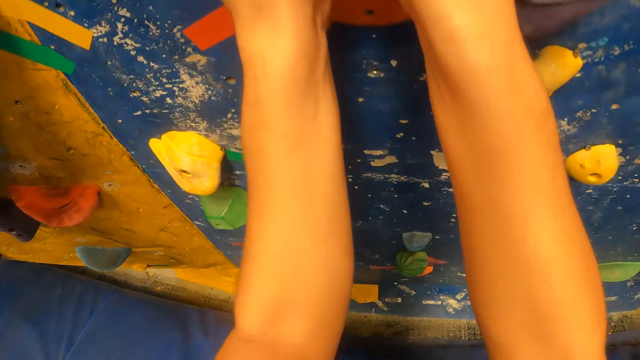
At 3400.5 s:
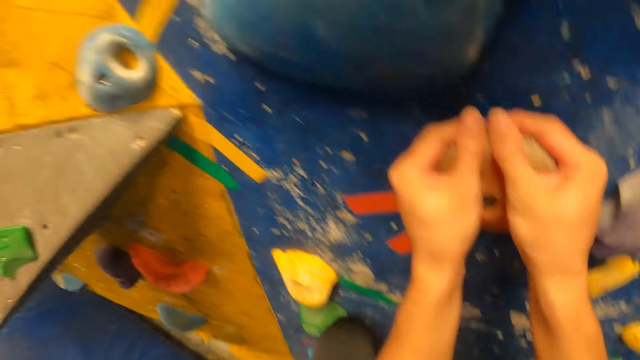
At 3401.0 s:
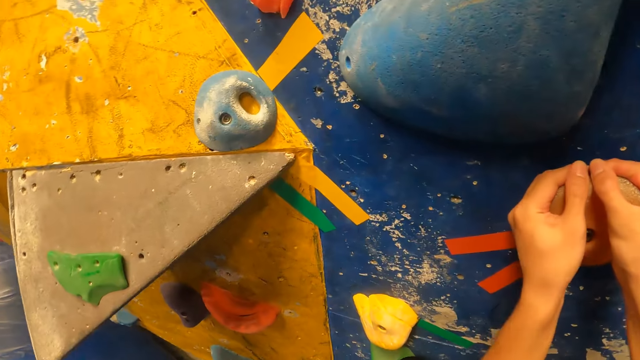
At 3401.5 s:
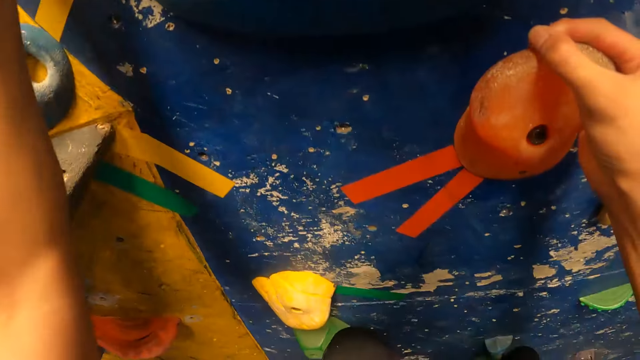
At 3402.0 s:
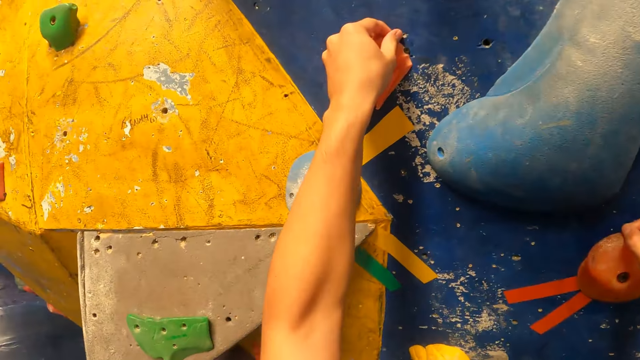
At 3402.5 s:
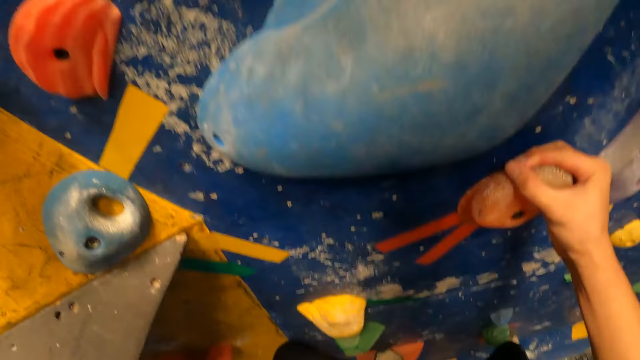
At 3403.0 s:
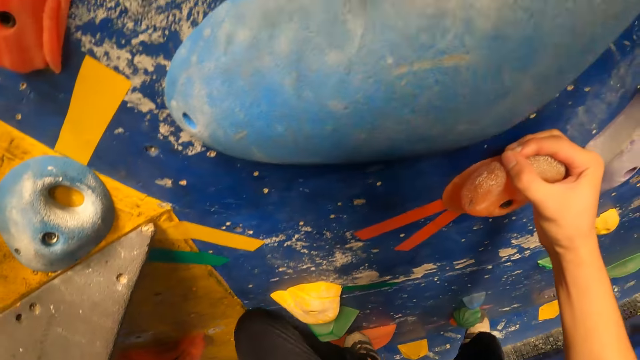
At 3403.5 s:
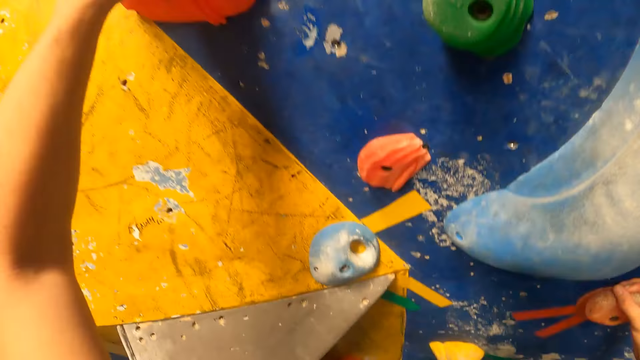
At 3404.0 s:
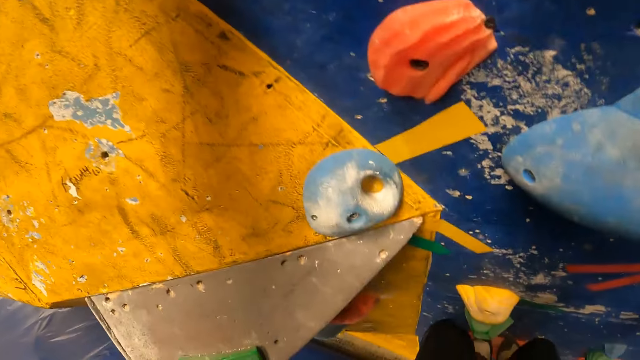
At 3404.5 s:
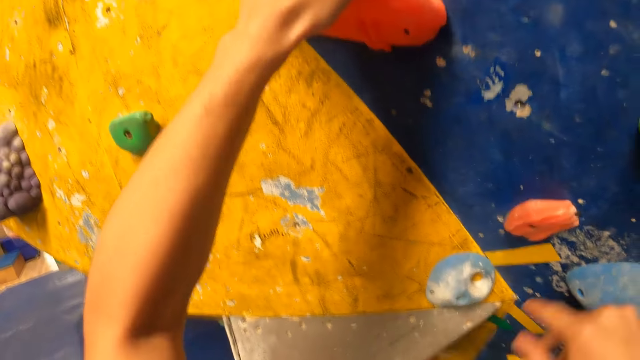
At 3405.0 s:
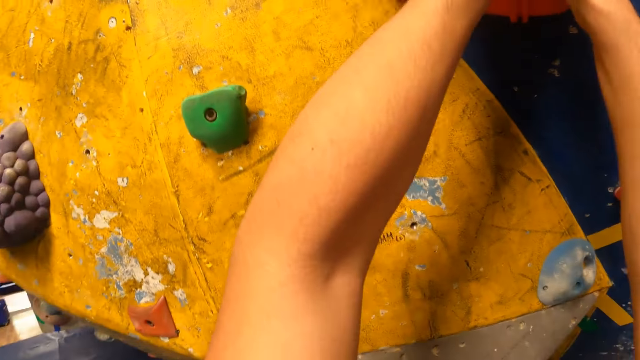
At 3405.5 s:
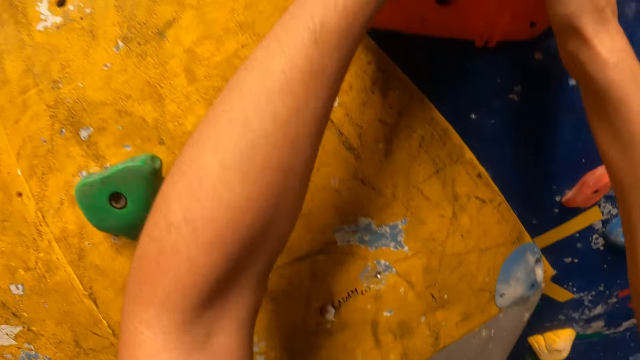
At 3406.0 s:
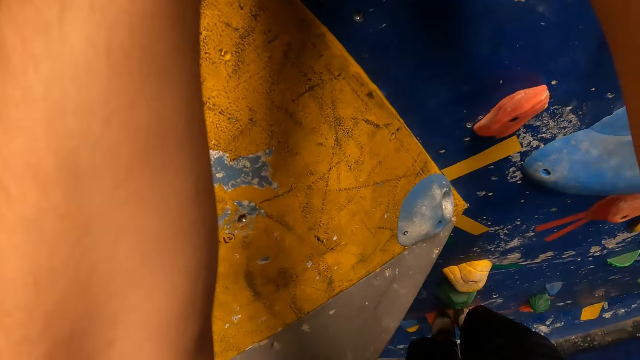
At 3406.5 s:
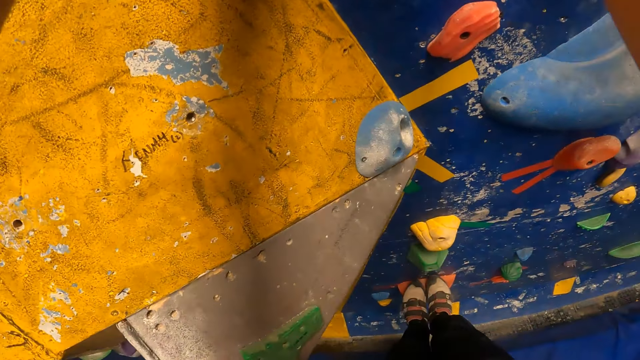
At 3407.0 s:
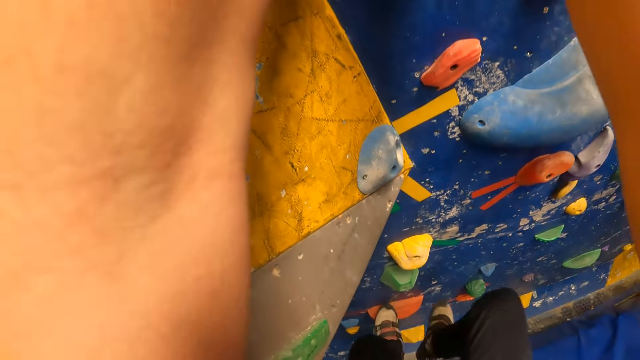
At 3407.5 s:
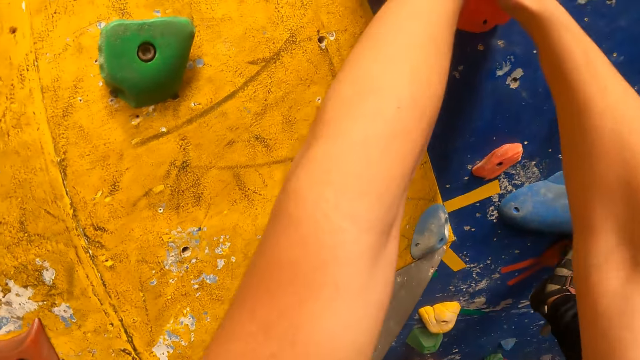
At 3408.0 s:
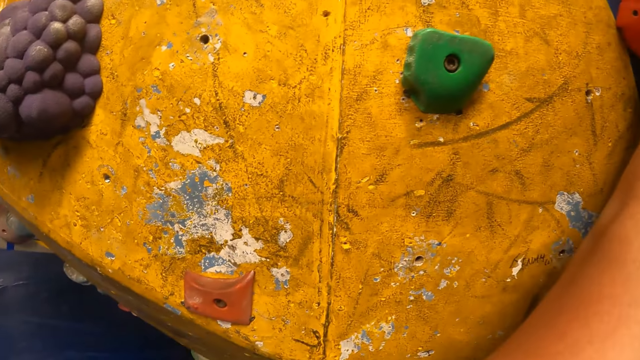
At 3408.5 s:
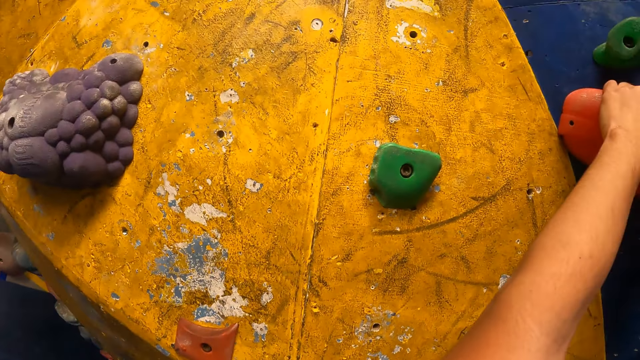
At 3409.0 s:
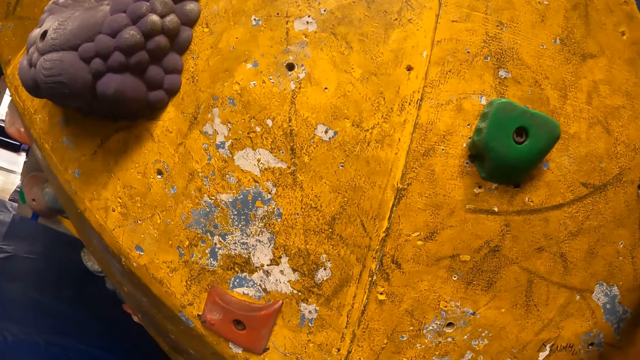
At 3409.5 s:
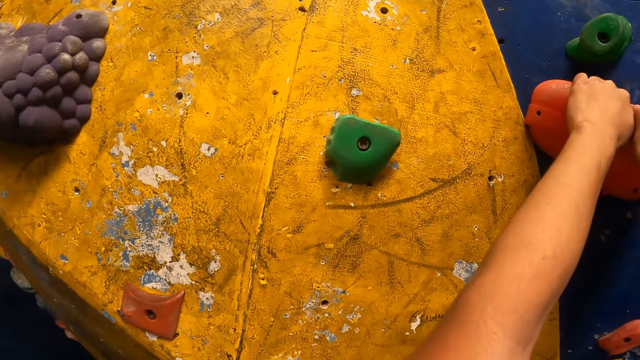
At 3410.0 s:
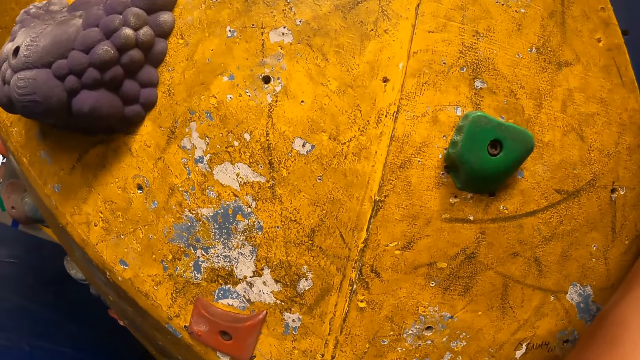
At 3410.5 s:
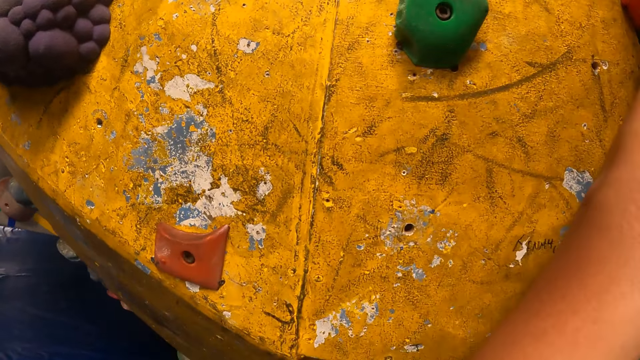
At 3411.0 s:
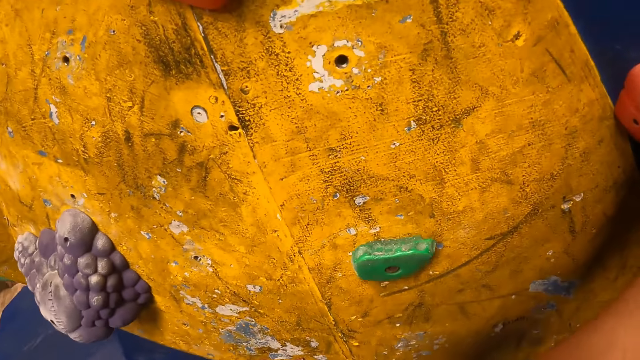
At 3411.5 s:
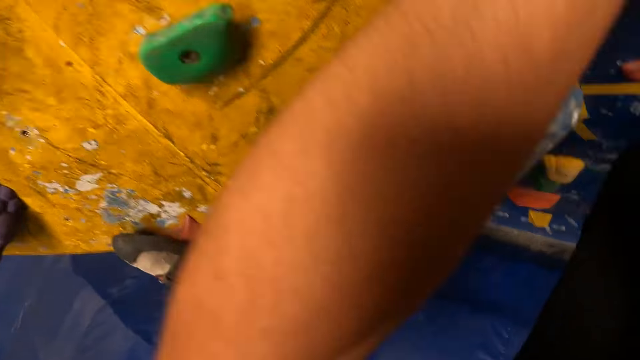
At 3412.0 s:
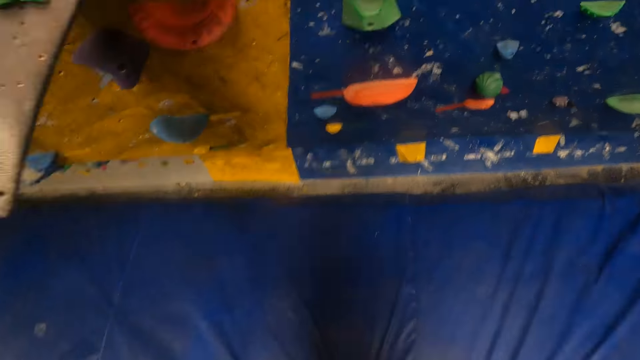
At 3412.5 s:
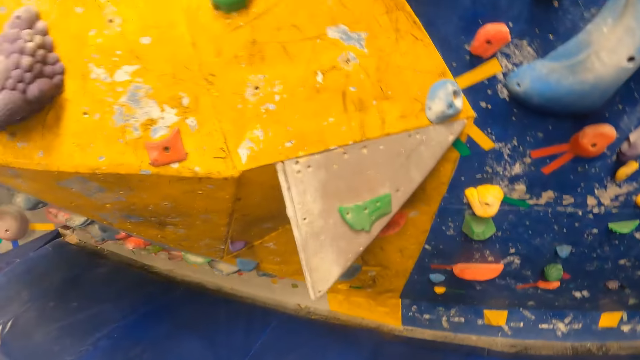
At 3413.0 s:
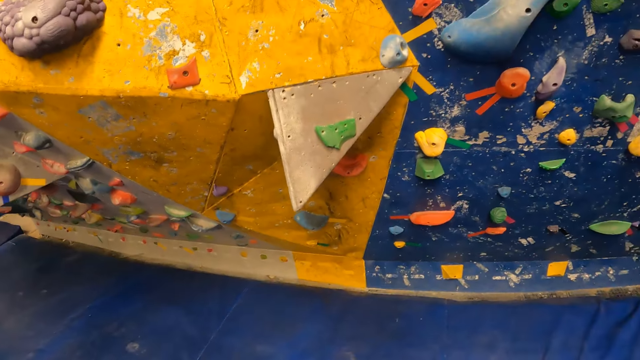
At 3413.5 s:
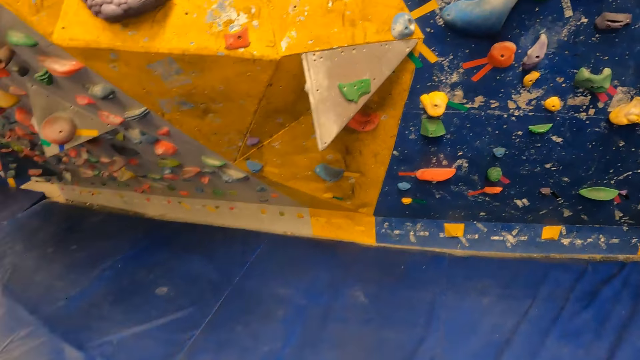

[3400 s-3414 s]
The camera wearer looks around. They touch the rock. They climb the rock game. They jump from the wall on the foam.

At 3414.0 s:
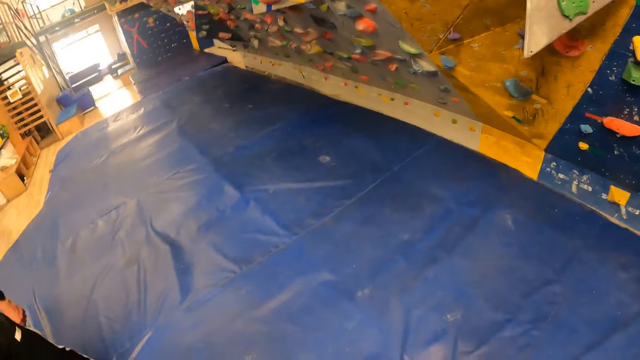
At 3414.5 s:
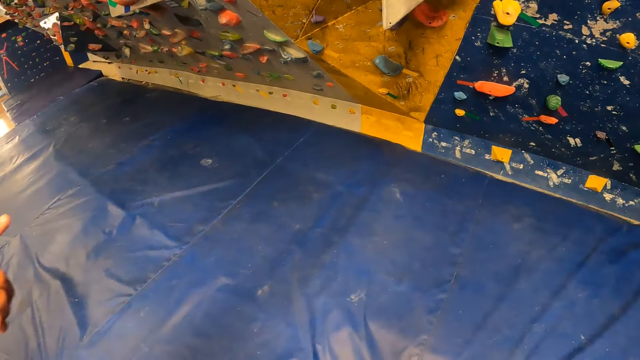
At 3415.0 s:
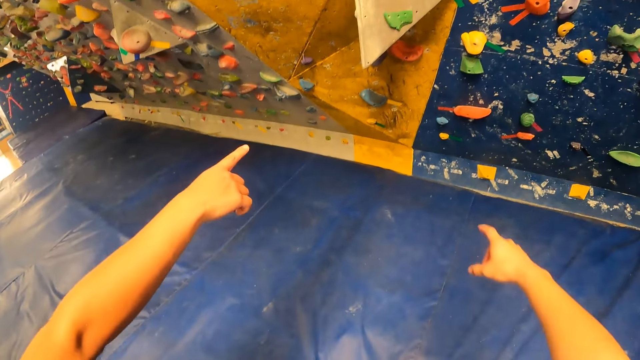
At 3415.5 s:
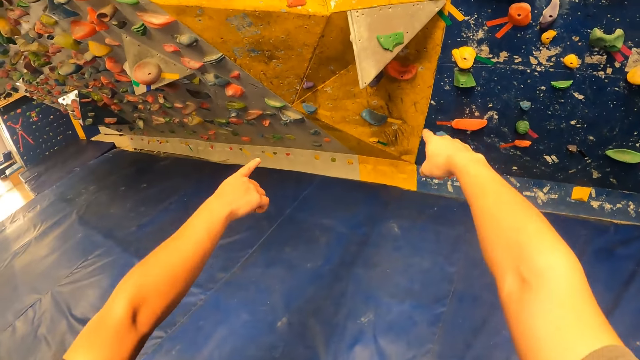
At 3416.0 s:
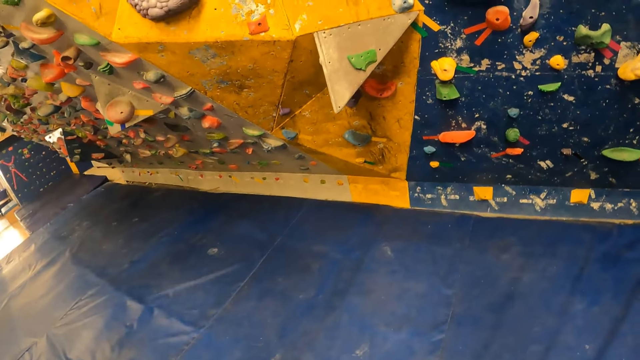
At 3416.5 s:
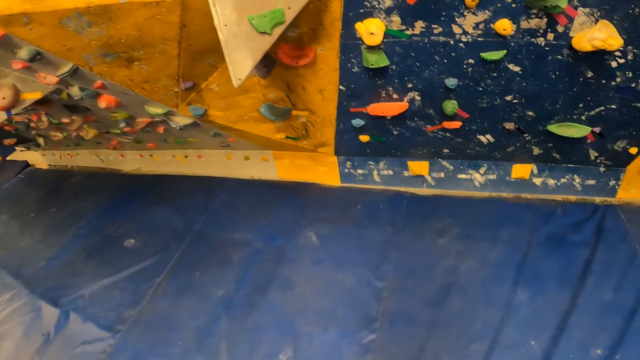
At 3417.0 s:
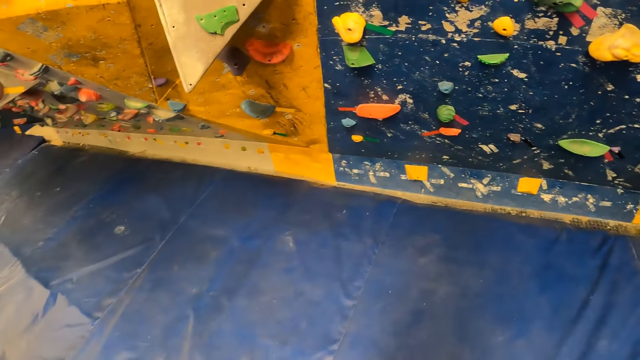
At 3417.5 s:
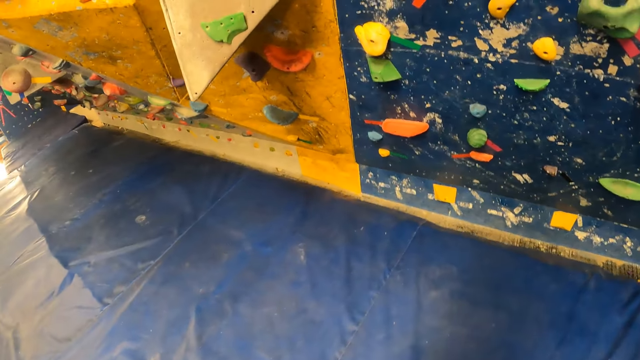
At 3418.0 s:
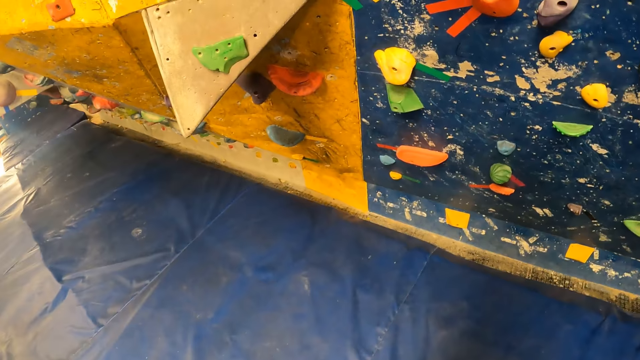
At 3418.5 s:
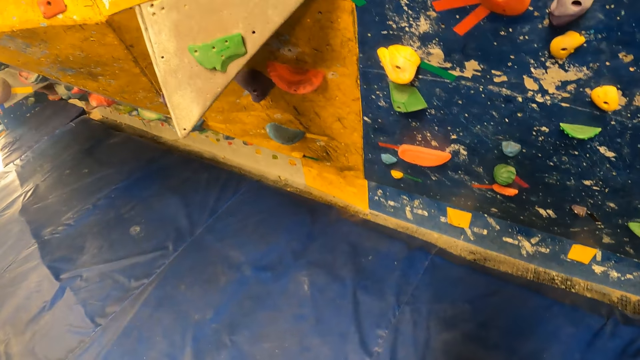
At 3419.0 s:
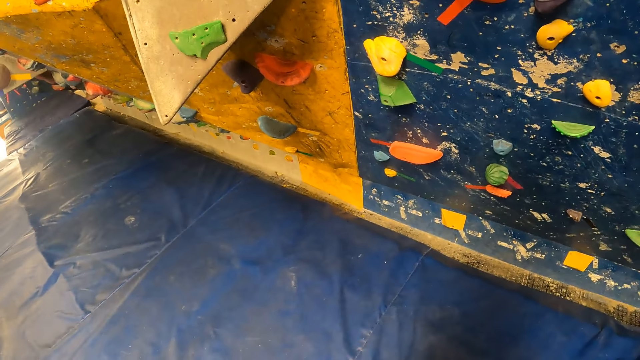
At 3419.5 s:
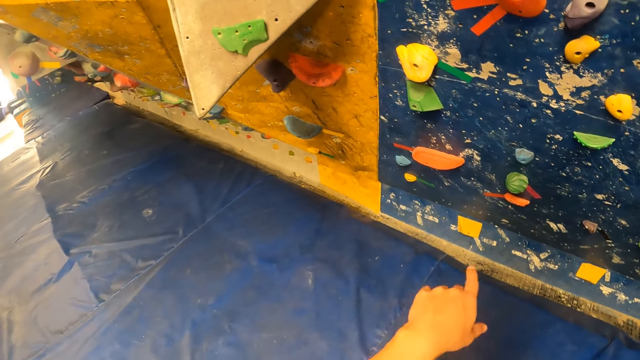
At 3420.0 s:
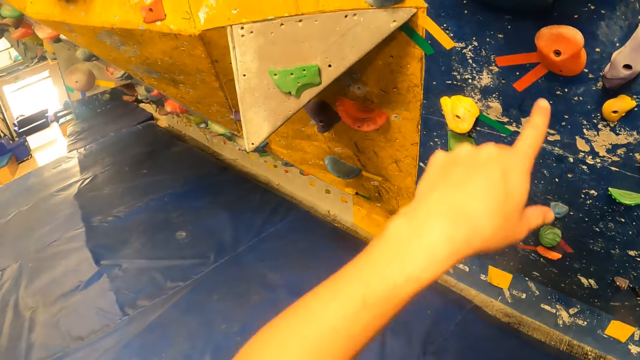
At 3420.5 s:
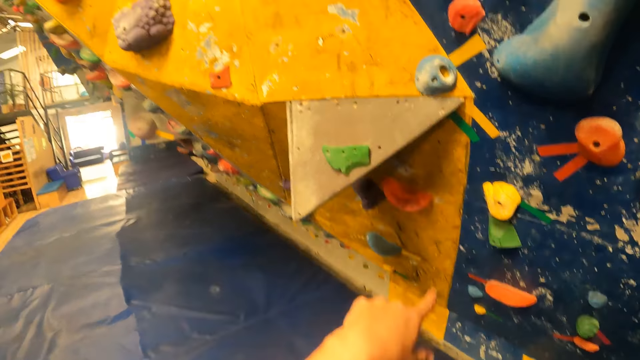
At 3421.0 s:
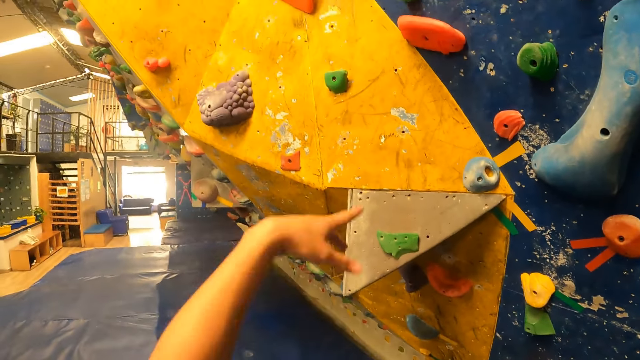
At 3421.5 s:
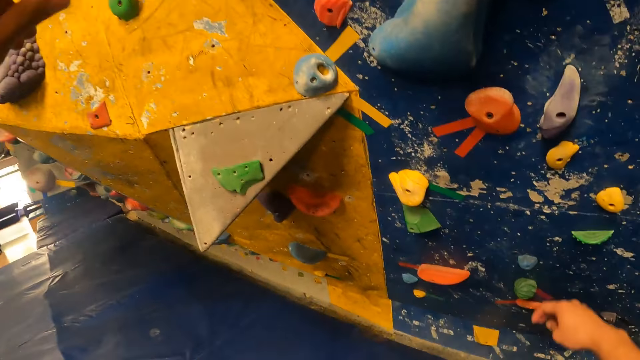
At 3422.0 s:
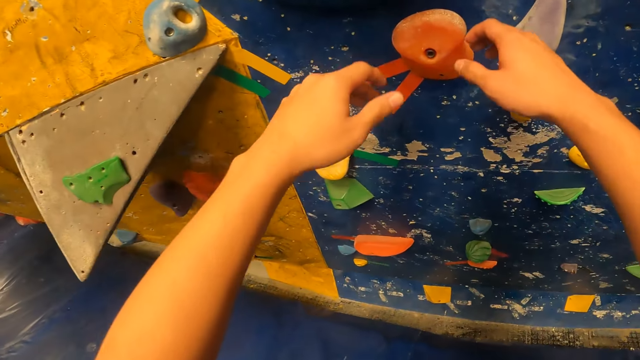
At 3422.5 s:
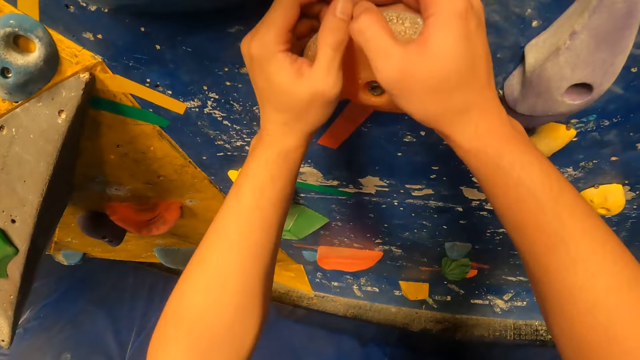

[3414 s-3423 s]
The camera wearer looks around. They point at the rock. They look at the game. They point fingers at the rock. They move the hands. They climb the wall with both hands.
